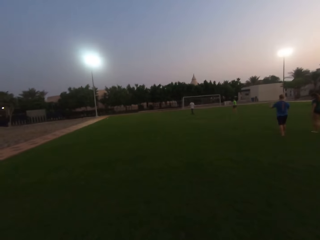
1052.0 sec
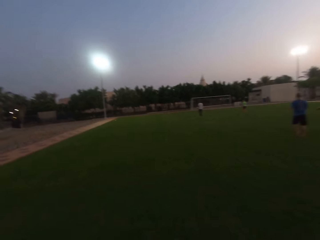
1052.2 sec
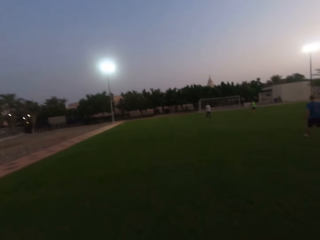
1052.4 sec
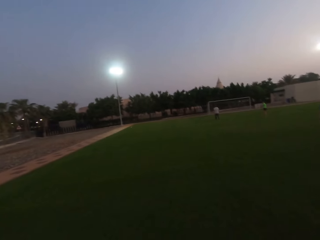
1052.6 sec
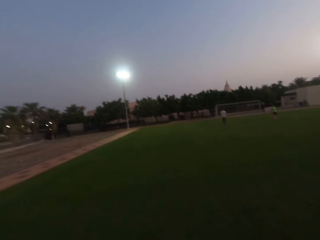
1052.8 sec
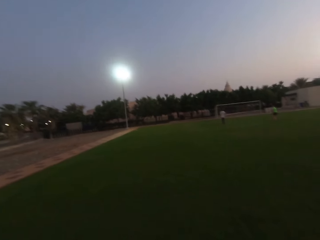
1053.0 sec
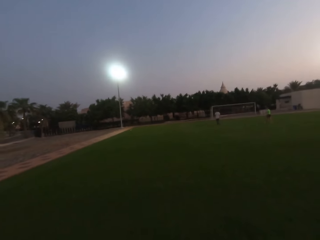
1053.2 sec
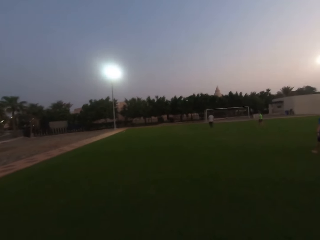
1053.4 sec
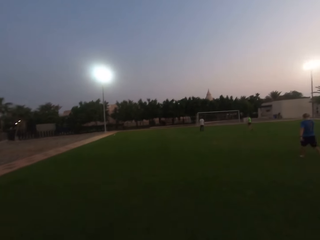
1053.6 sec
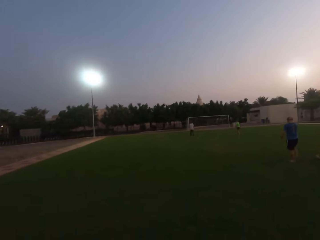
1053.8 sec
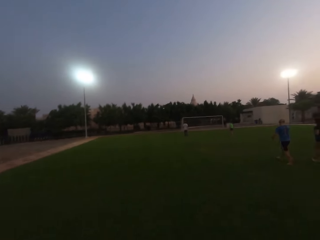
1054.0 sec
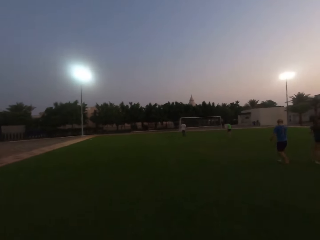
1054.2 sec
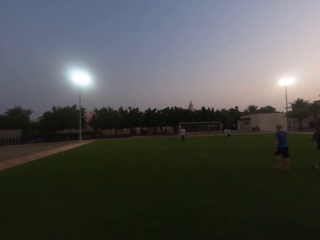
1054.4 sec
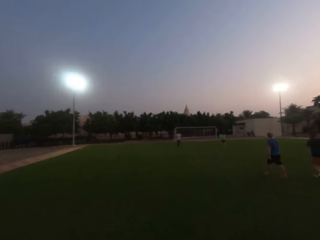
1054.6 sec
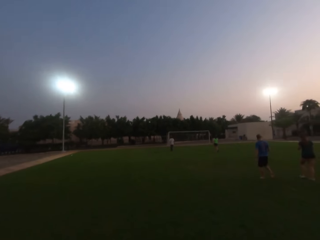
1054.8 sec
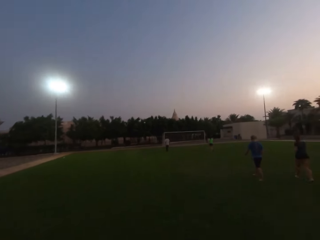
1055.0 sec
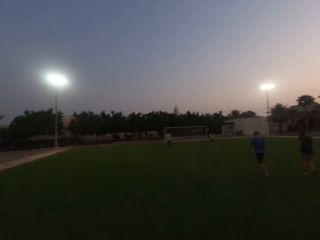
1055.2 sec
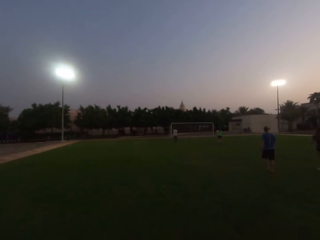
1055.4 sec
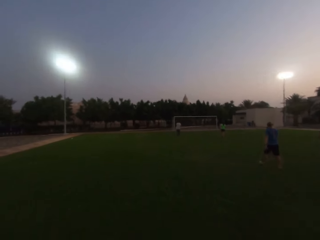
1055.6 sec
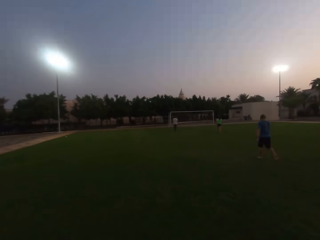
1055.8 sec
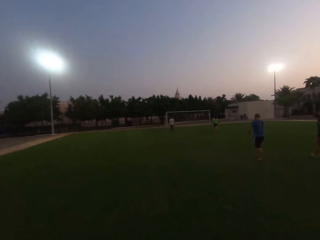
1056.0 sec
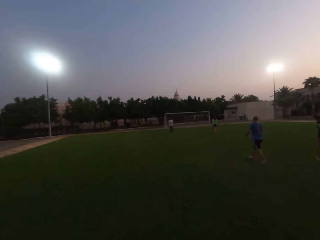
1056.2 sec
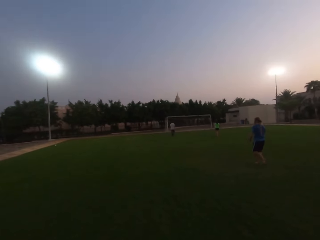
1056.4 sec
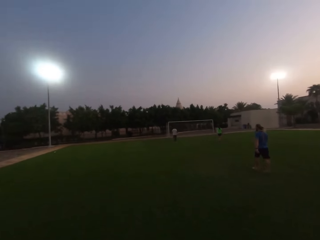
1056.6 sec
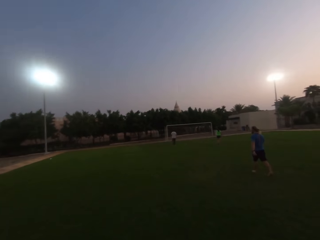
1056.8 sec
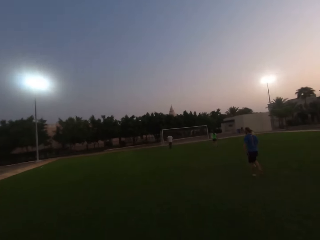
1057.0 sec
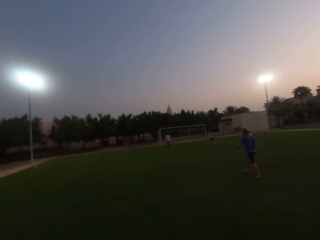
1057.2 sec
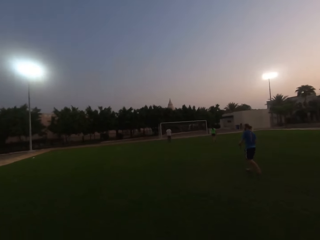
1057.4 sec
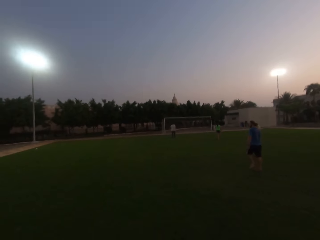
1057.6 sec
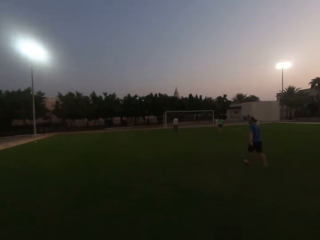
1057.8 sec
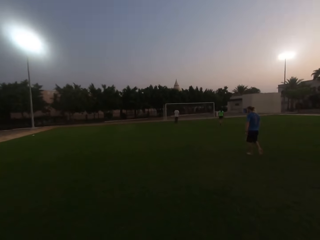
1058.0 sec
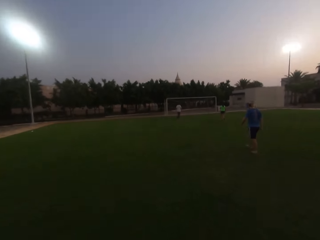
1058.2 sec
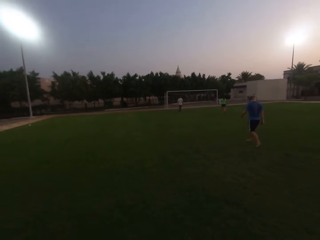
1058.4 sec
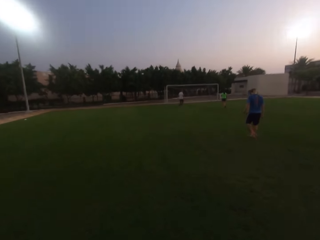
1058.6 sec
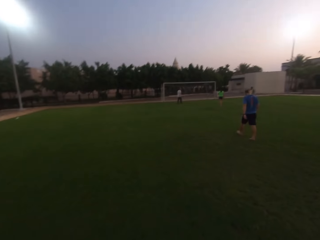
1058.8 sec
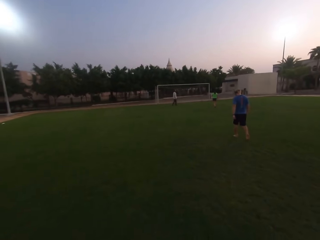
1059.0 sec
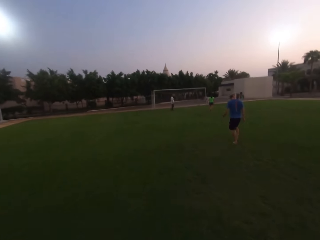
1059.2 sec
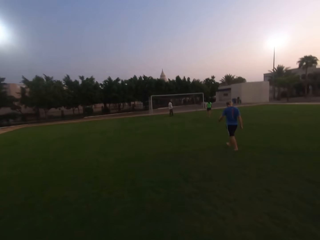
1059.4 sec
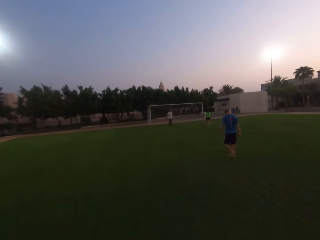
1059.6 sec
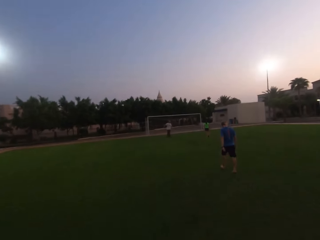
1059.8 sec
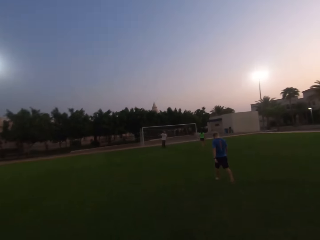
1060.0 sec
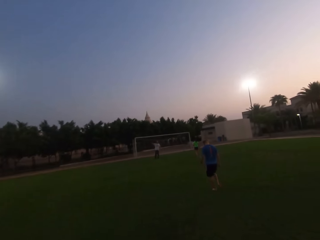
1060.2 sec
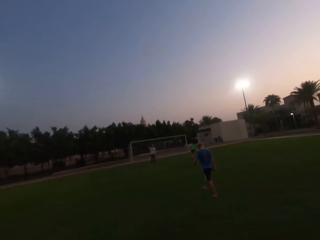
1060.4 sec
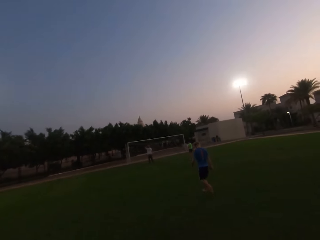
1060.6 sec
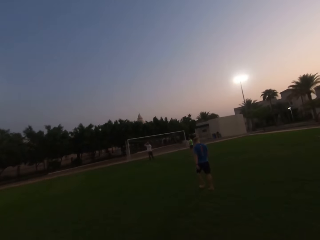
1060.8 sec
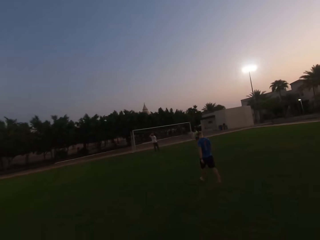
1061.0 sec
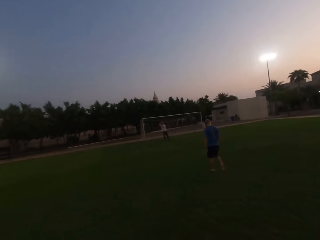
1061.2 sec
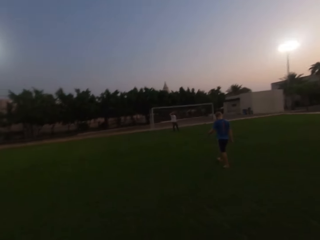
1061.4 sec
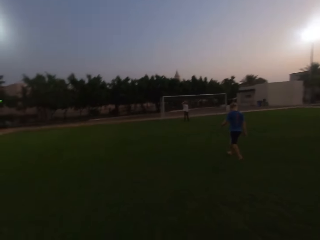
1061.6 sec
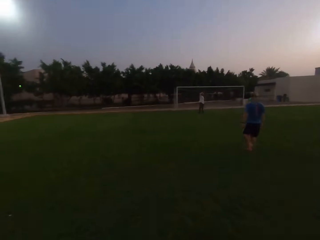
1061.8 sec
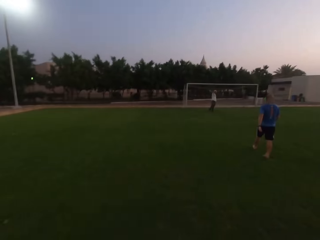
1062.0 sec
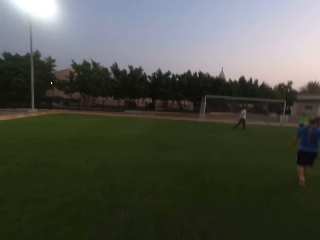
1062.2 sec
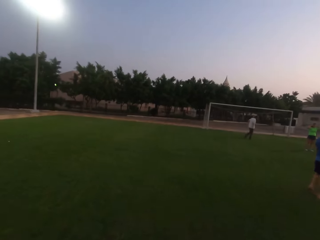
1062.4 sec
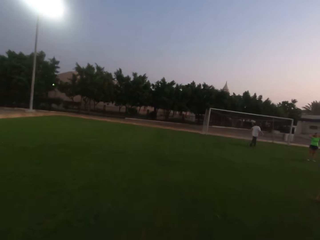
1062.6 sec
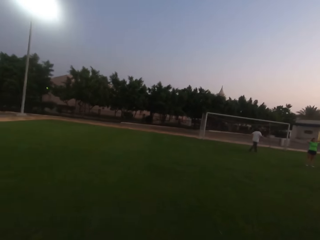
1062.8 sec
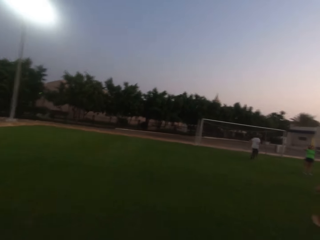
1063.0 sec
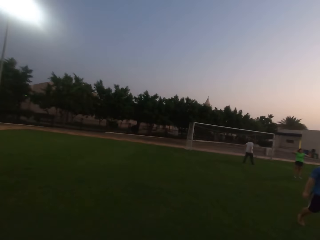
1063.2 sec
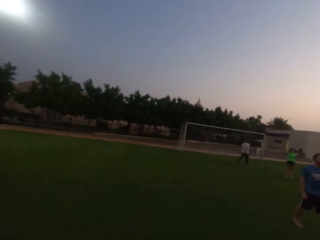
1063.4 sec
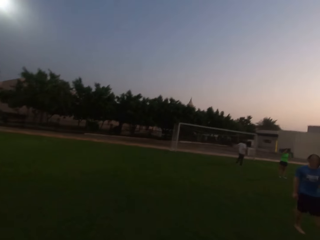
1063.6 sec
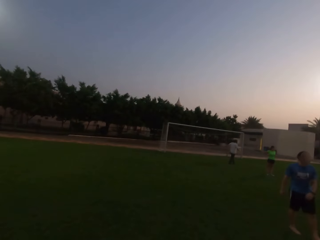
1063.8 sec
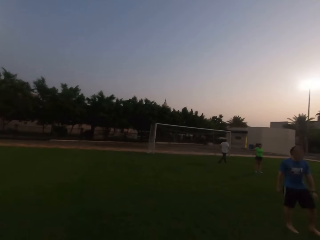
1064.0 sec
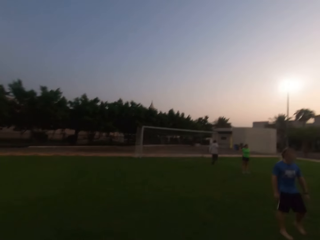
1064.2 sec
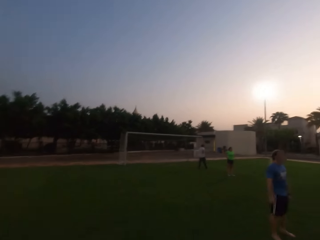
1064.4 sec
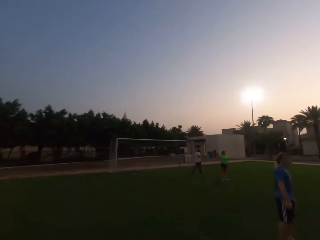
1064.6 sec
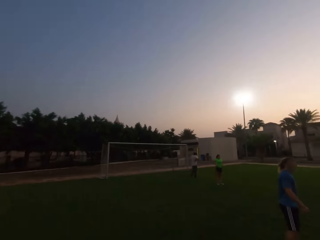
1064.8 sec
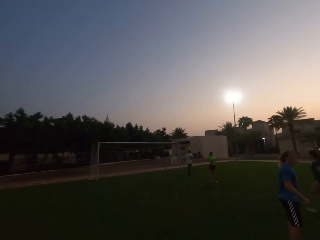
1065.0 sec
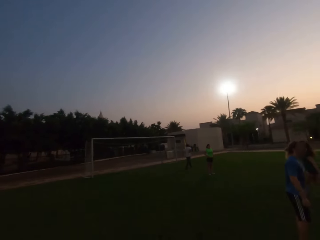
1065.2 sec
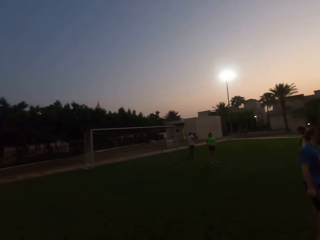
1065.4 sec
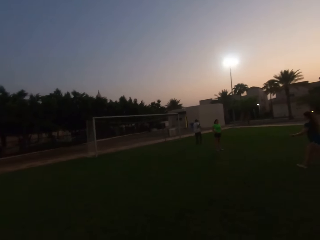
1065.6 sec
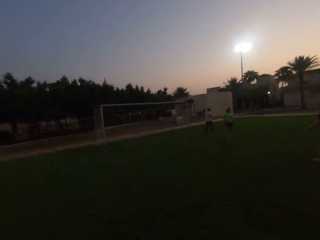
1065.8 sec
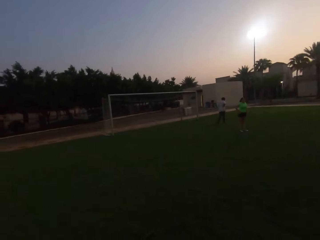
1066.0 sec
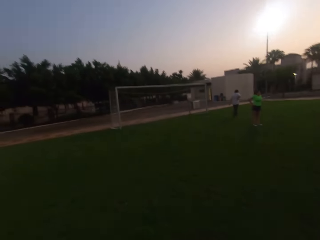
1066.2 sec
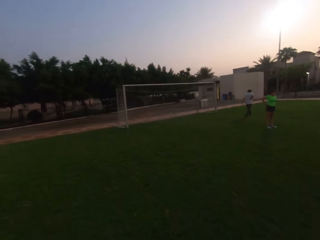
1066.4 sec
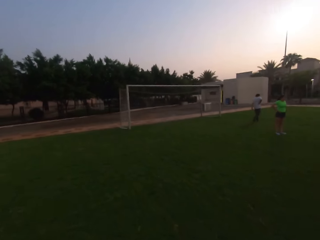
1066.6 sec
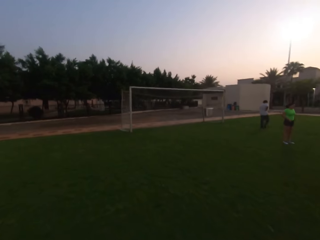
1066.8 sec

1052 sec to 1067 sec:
A man walks. A woman walks. The man stands. The woman stands. The man walks. Another man walks.

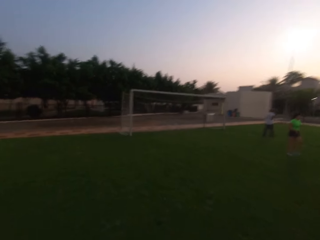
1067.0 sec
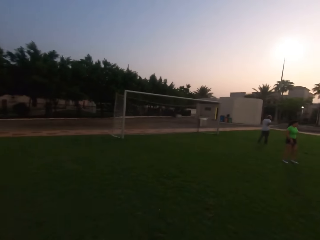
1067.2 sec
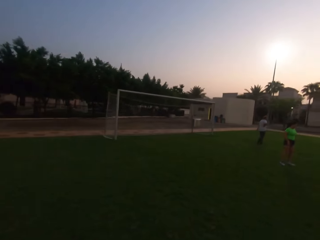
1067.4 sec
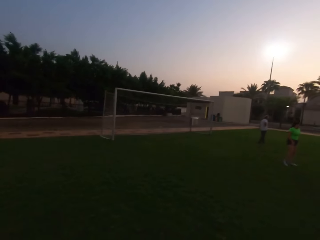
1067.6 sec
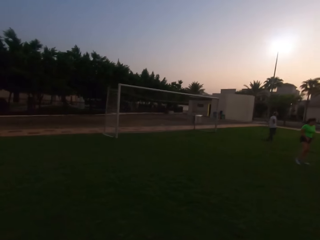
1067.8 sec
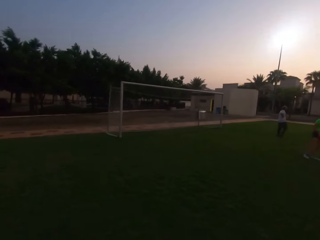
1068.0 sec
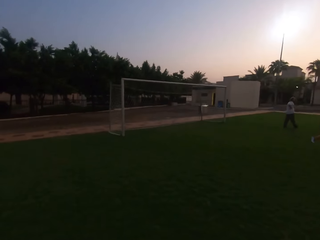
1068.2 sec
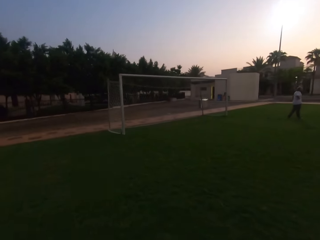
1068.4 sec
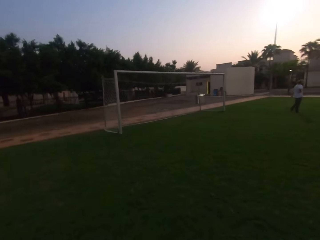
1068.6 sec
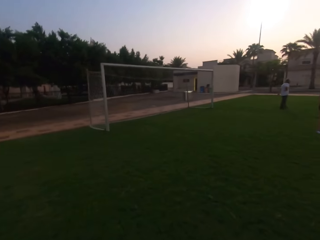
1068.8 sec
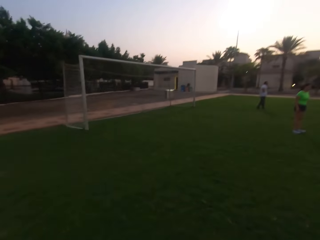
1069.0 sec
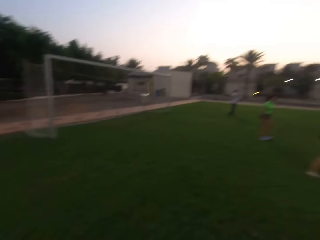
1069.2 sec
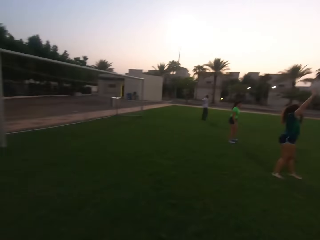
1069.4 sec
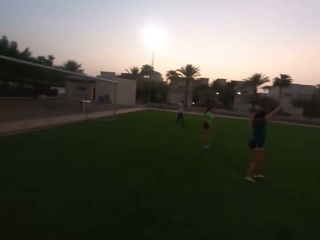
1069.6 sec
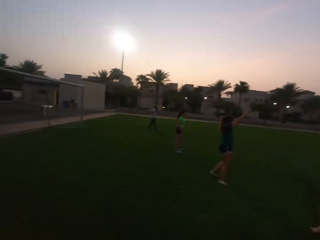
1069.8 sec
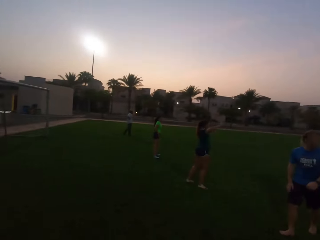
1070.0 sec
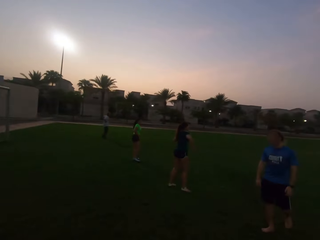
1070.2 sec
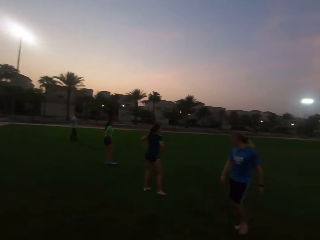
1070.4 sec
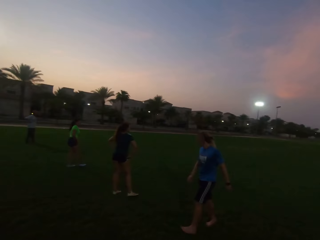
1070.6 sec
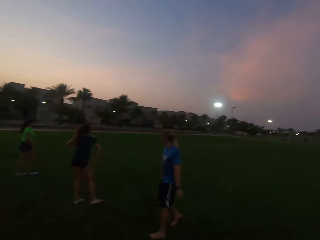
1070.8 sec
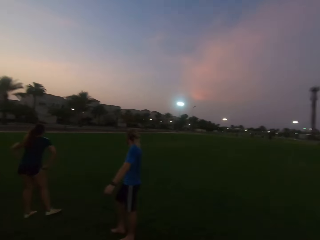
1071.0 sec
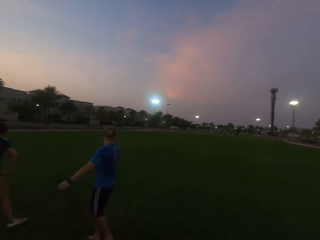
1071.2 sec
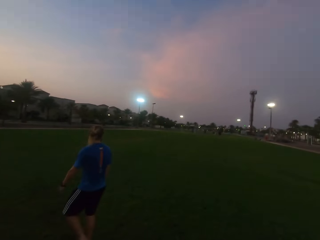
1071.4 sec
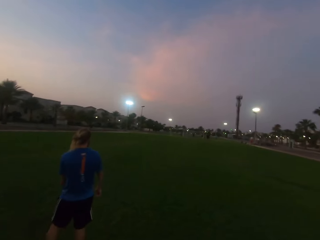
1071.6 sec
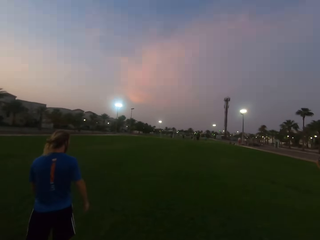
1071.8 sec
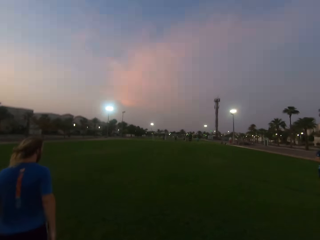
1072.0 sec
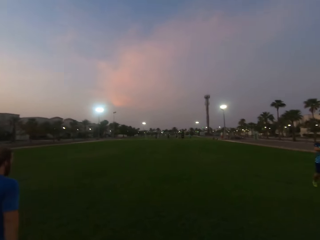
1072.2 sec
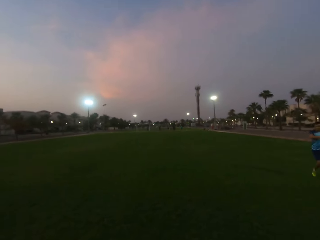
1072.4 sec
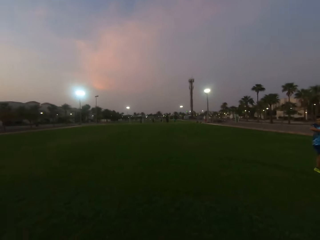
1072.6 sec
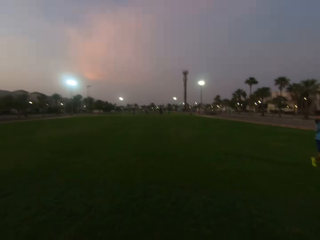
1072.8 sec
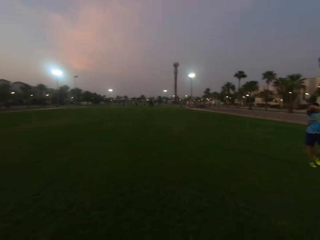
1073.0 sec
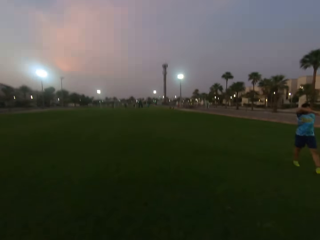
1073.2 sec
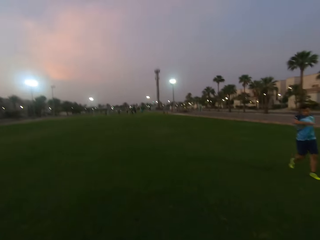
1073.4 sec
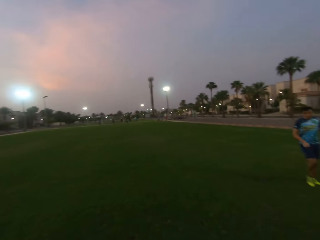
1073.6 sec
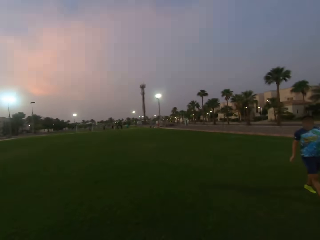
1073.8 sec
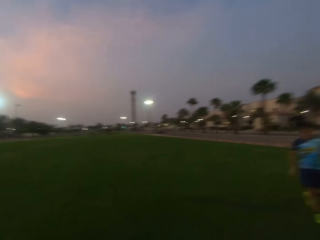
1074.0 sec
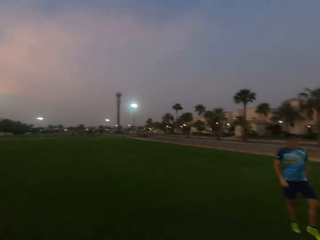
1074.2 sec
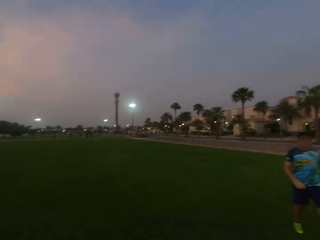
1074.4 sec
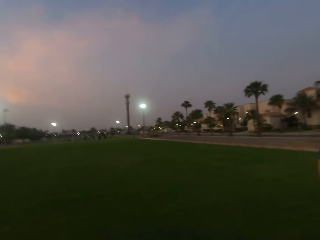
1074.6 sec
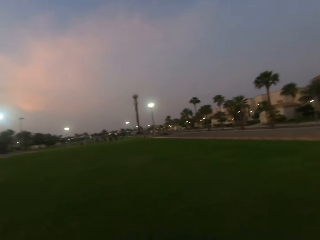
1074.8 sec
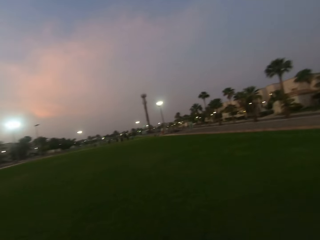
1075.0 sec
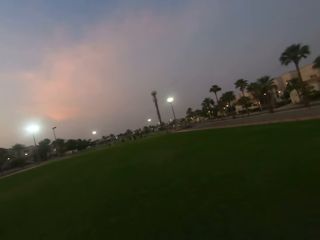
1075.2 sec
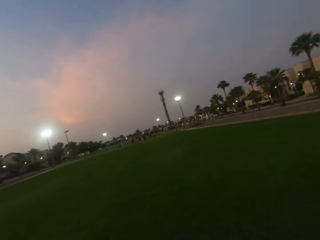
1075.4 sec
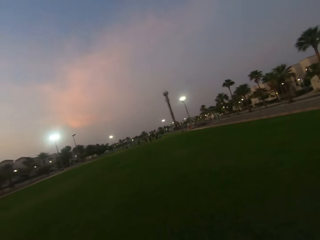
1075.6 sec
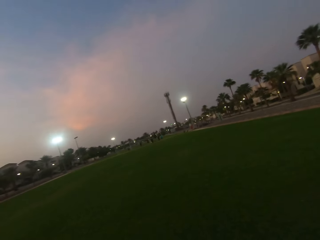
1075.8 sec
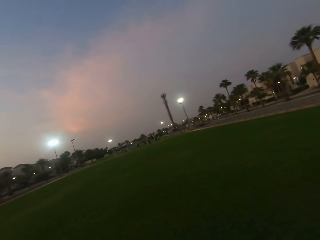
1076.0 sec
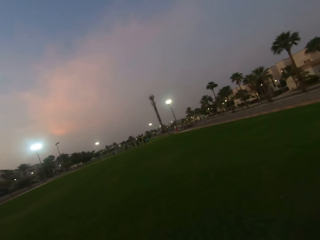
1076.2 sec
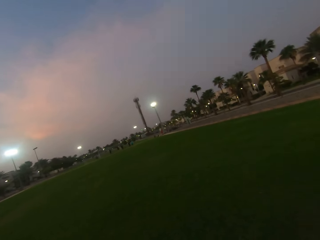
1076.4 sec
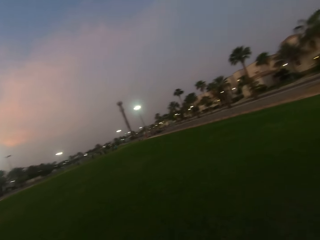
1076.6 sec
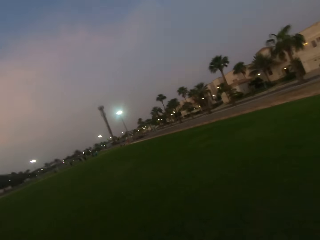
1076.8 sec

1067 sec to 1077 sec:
The camera wearer turns around. A man walks. The camera wearer looks forward.
